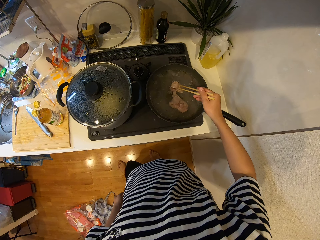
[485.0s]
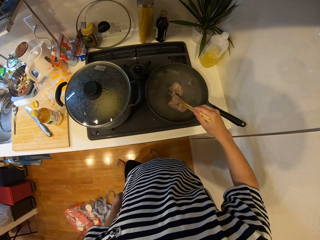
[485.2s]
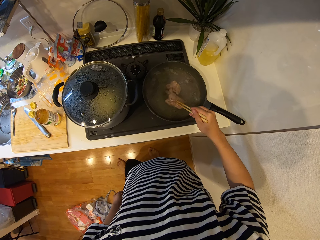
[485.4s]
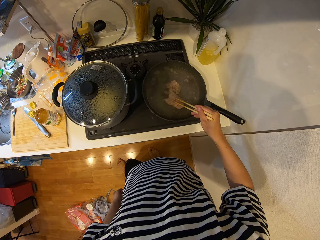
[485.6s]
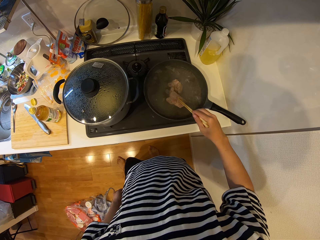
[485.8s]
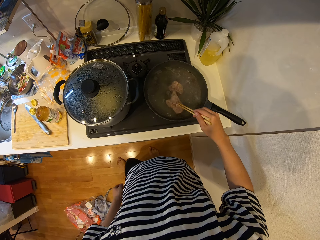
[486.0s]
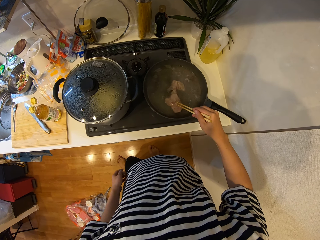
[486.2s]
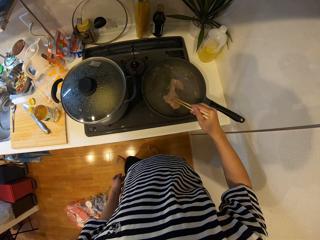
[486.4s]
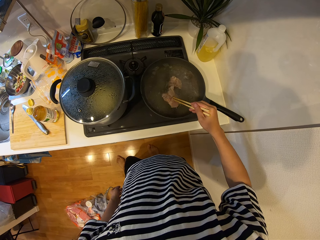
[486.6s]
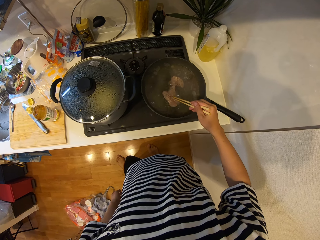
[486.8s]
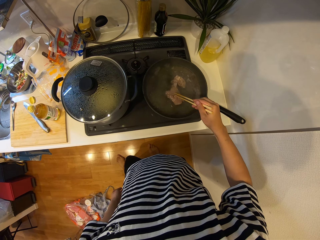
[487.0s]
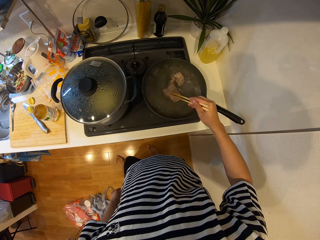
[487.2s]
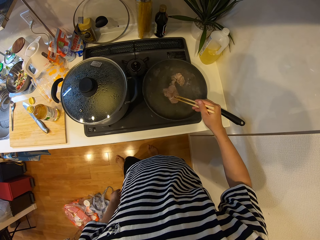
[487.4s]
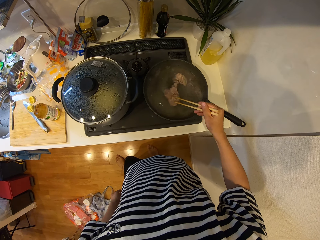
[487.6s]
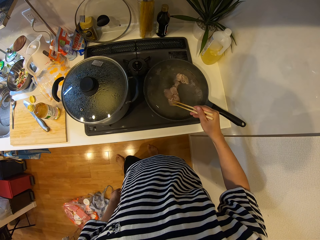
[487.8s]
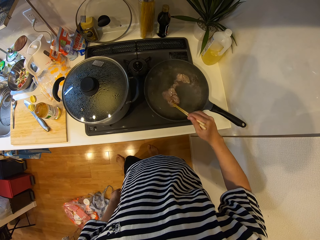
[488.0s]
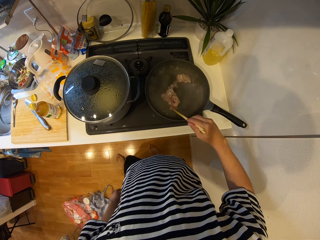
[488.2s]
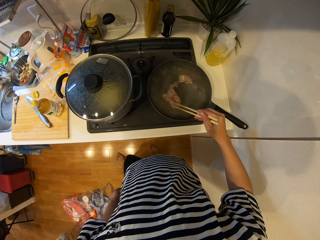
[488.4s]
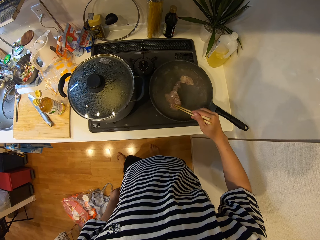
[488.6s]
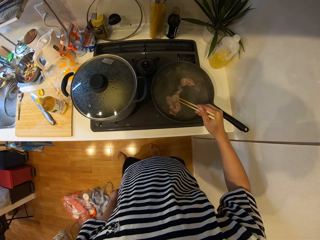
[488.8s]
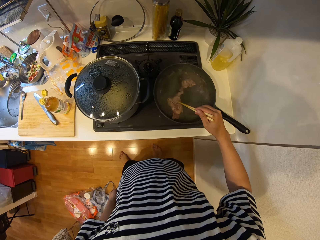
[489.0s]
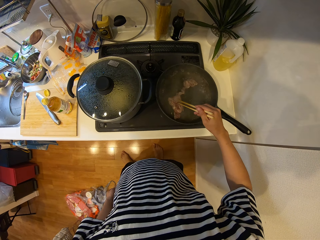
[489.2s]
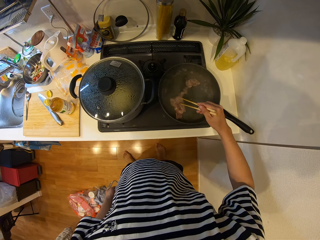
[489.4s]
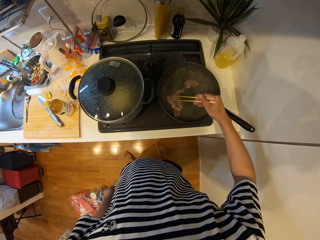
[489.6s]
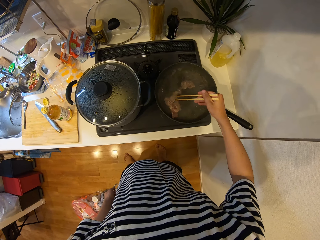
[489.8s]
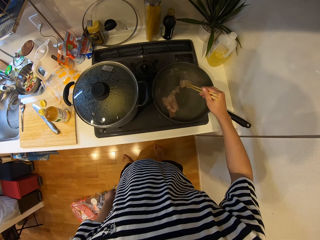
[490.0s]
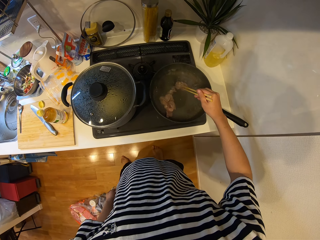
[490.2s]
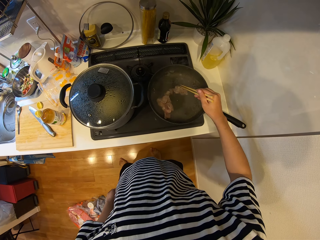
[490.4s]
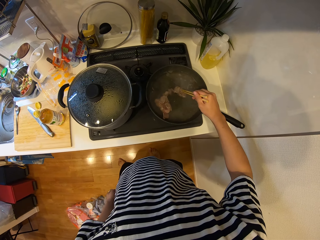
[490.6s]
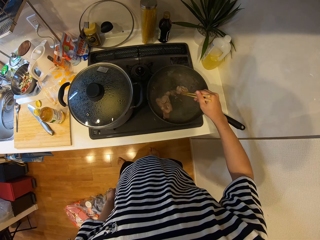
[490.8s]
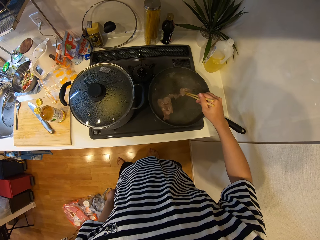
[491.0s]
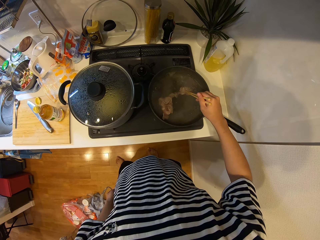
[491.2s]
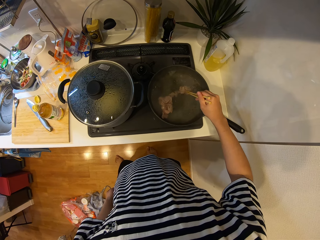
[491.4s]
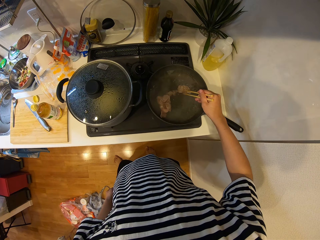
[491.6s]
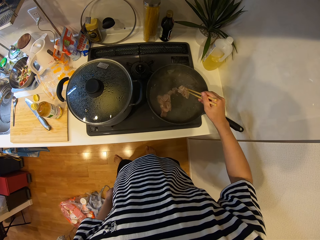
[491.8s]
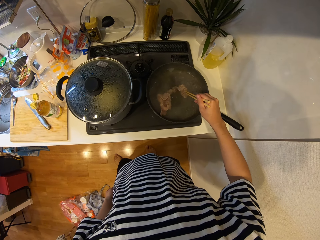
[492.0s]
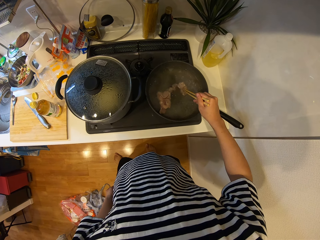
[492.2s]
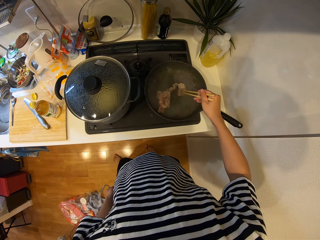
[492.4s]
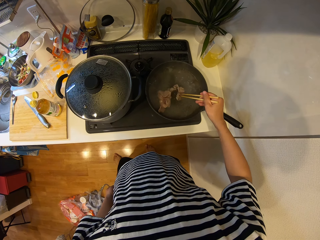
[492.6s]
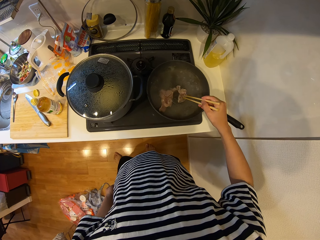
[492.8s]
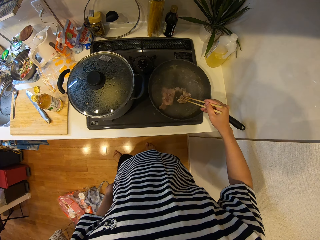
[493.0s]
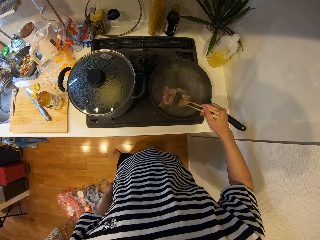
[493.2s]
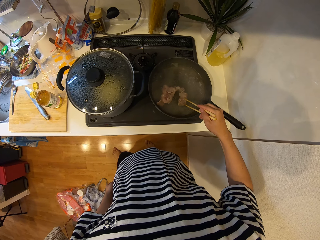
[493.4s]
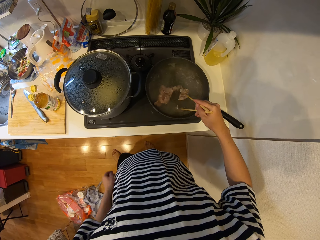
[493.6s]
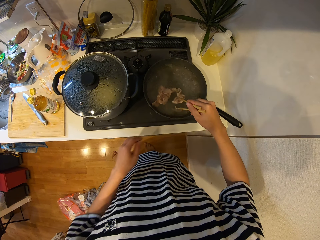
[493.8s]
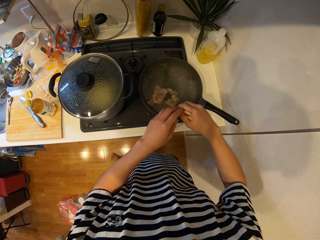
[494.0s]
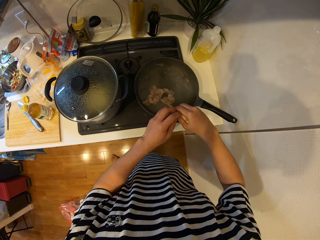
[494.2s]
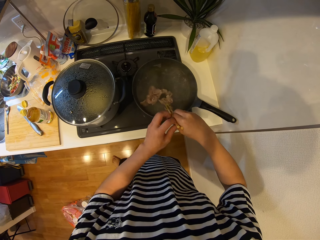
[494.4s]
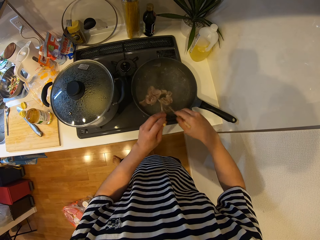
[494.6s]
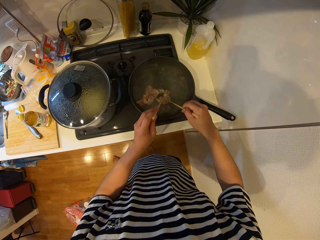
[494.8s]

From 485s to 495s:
The camera wearer stirs meat with chopsticks. They stir the meat with the chopsticks again.

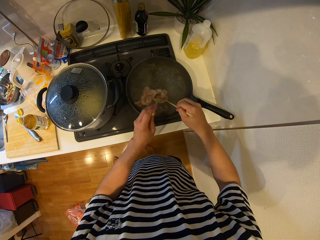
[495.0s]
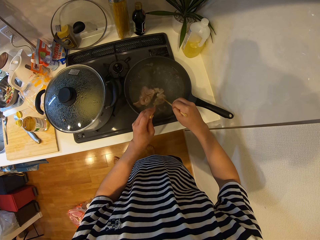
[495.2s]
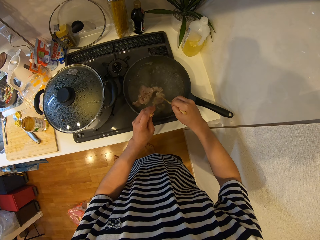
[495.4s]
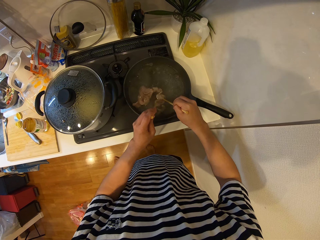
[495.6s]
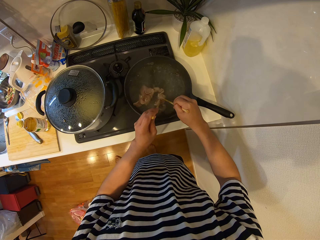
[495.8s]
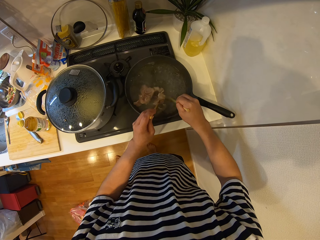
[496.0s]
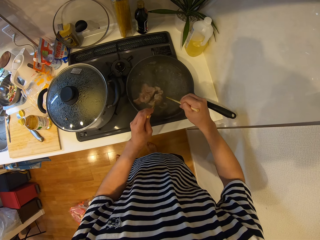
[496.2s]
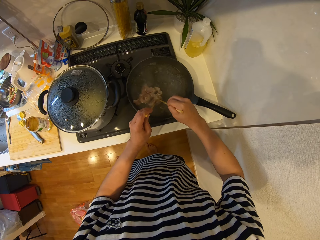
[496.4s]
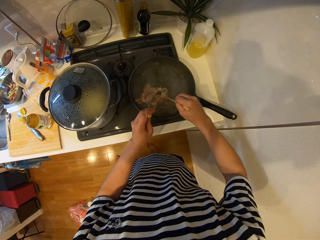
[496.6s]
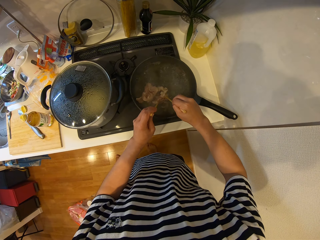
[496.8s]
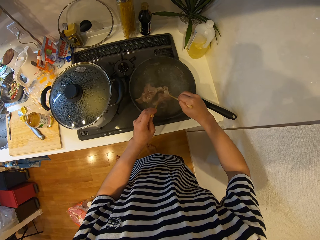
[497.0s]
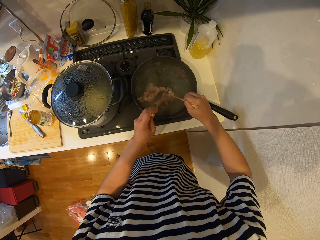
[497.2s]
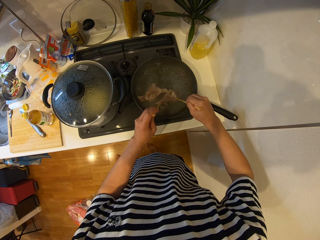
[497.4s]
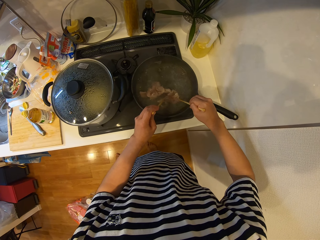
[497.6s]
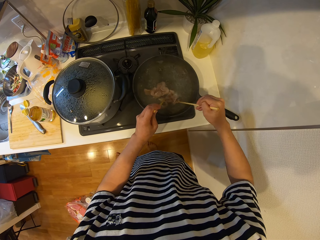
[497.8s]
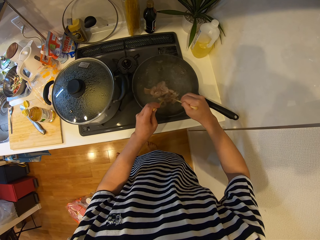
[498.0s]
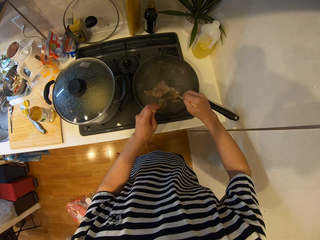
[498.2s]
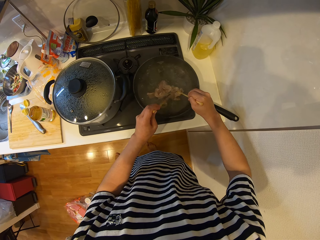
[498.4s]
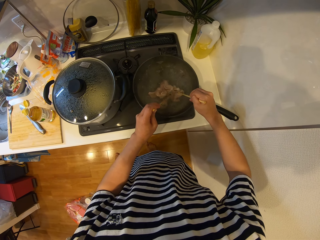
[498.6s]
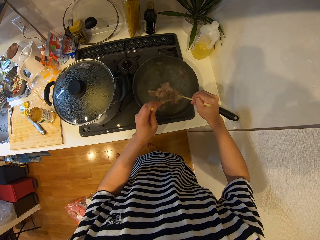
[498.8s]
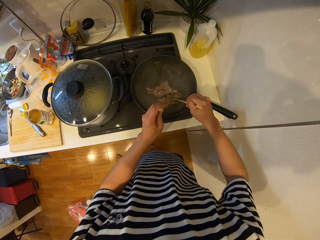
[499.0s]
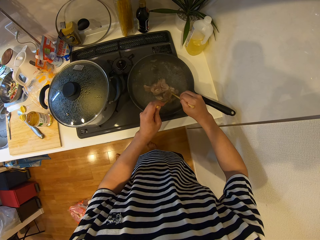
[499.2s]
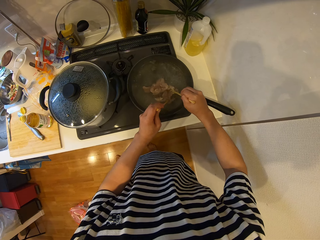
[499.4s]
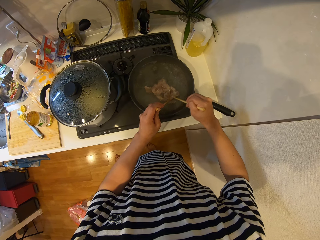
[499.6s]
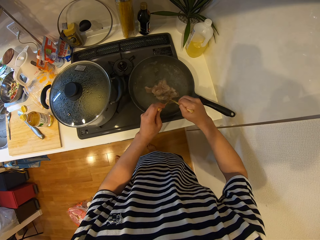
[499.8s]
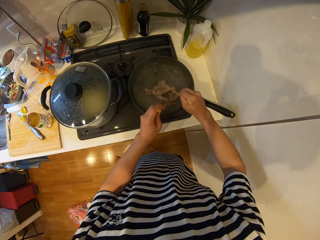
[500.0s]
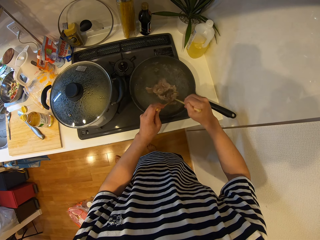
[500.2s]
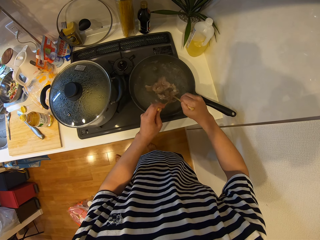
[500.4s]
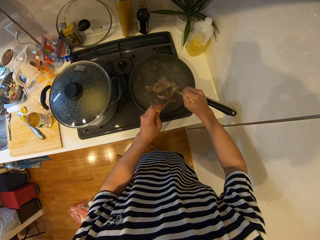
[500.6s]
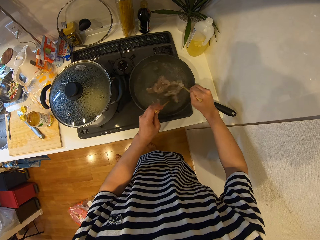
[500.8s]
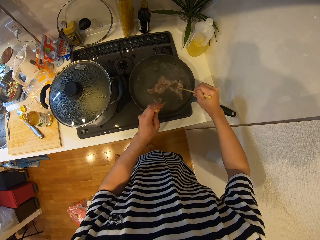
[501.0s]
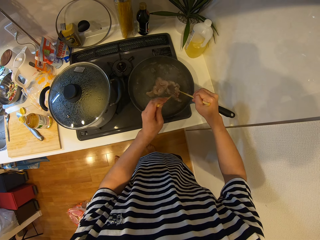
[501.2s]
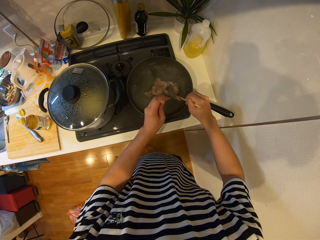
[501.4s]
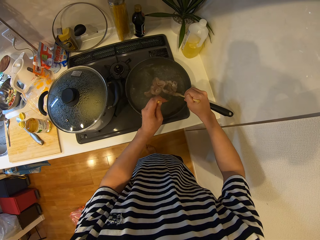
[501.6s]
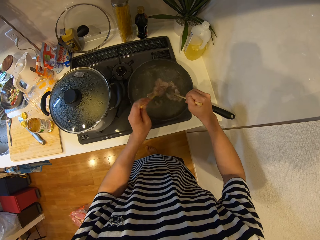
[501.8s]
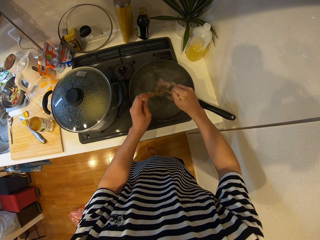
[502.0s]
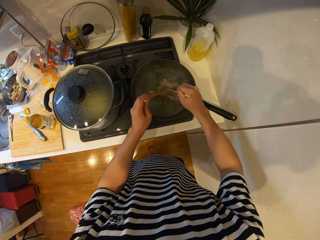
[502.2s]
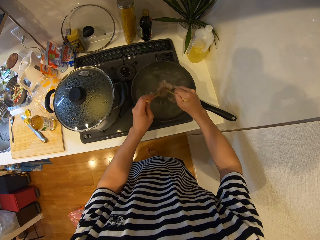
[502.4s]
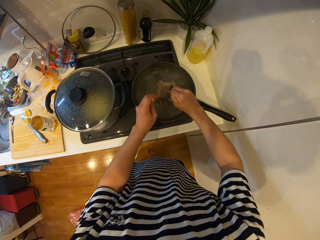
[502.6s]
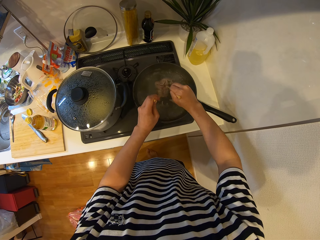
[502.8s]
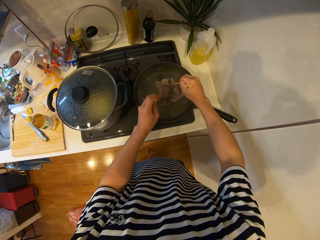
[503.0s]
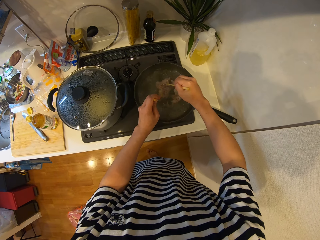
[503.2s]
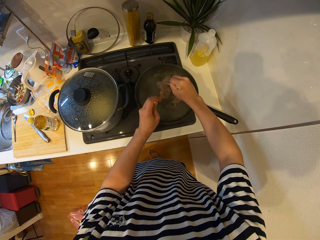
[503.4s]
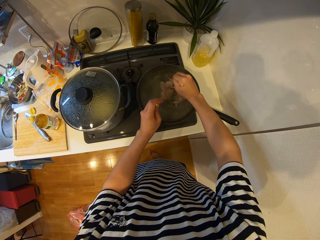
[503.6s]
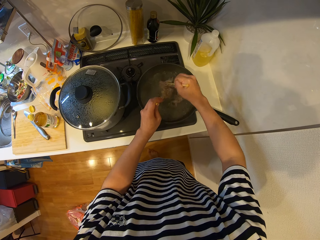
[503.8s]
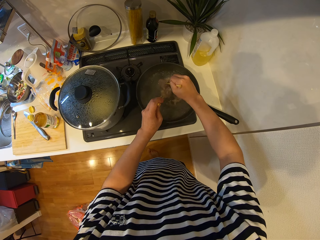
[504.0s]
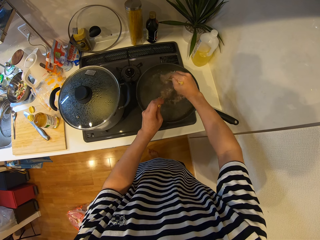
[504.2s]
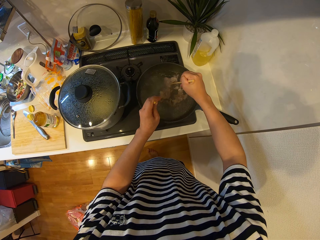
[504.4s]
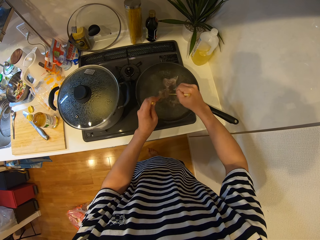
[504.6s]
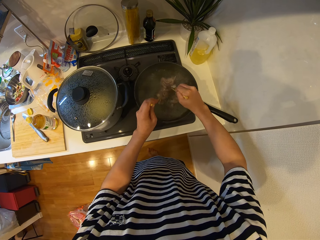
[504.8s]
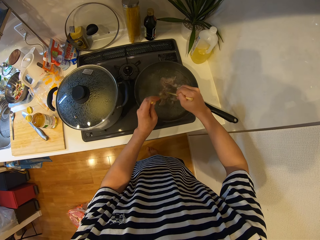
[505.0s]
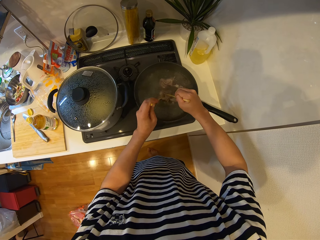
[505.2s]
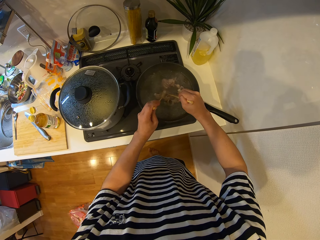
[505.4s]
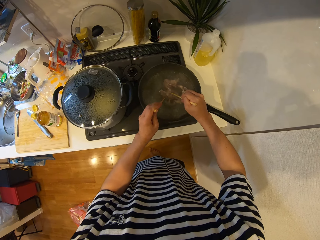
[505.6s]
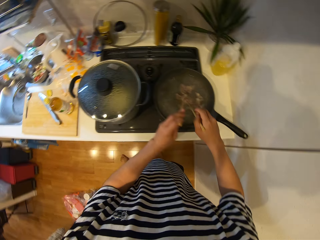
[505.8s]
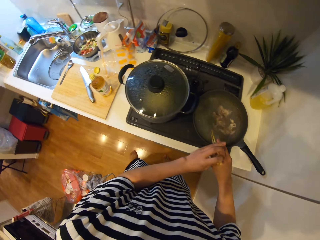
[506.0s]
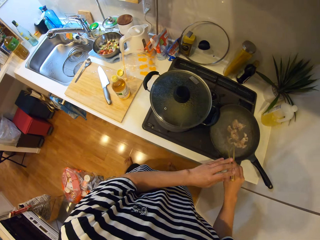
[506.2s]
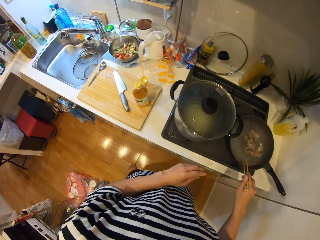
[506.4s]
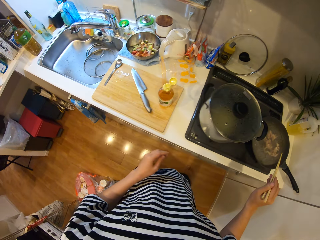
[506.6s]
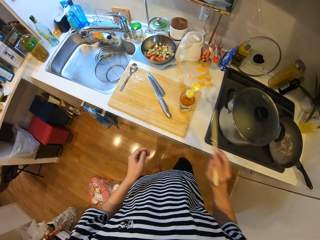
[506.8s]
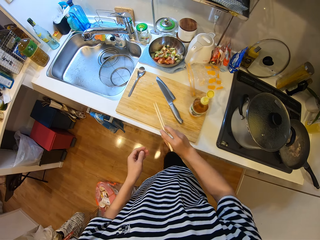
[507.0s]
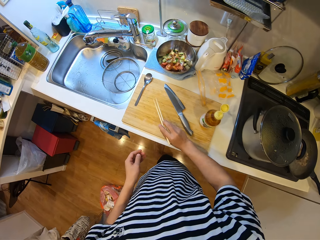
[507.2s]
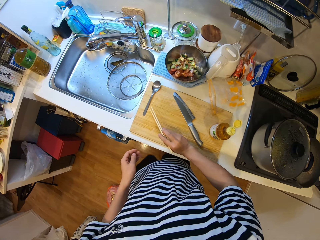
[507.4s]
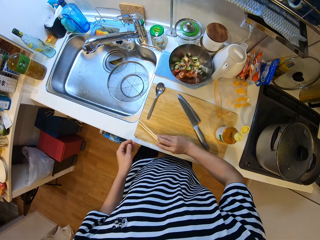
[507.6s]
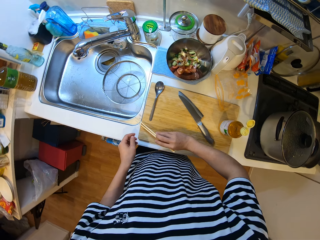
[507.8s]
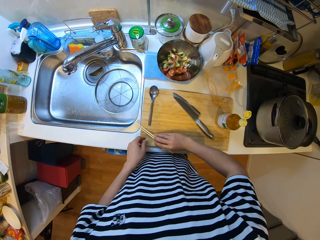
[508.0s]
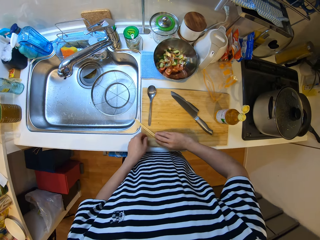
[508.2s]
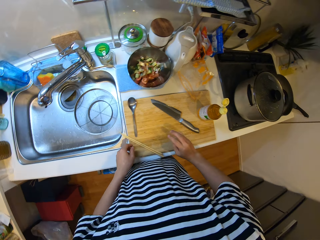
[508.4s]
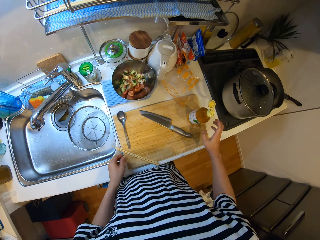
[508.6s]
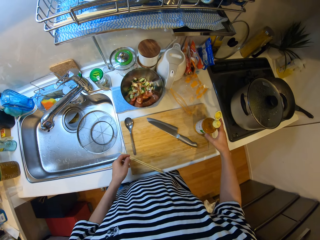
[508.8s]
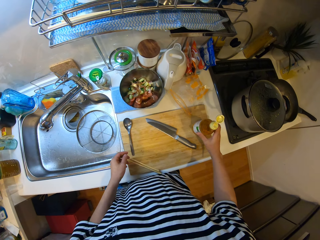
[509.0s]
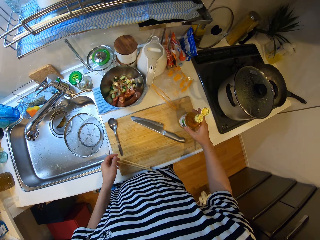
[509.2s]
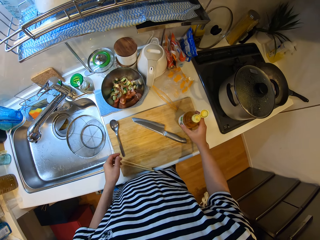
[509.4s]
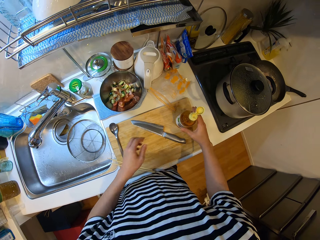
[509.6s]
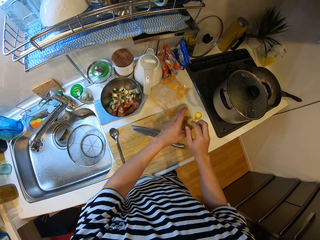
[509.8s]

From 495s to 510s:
The camera wearer mixes meat with chopsticks. They mix the meat with the chopsticks repeatedly. They place the chopsticks on the chopping board.
